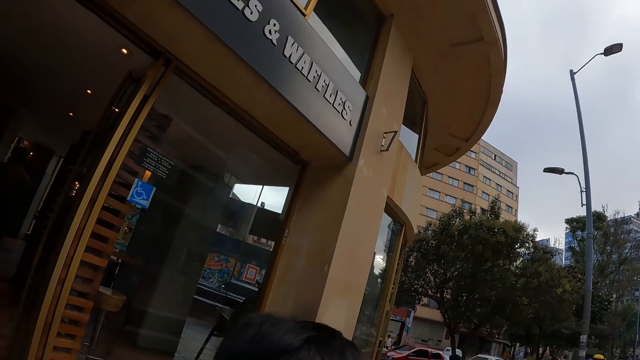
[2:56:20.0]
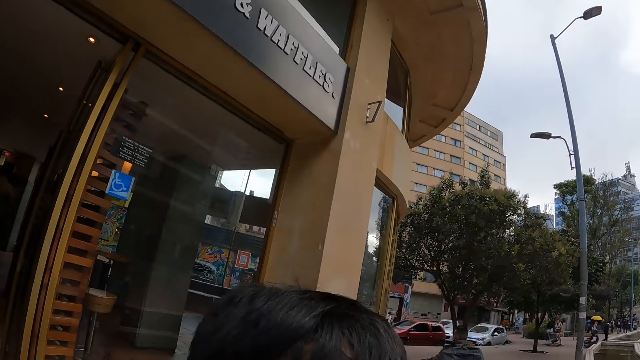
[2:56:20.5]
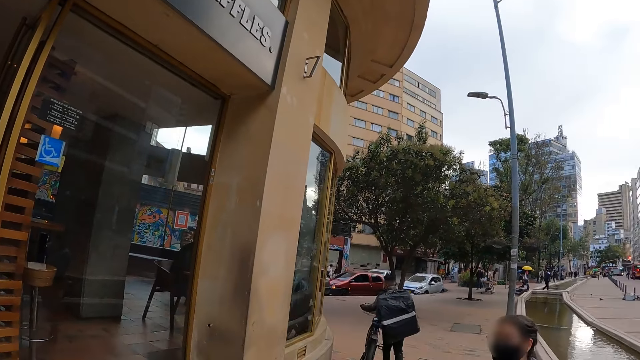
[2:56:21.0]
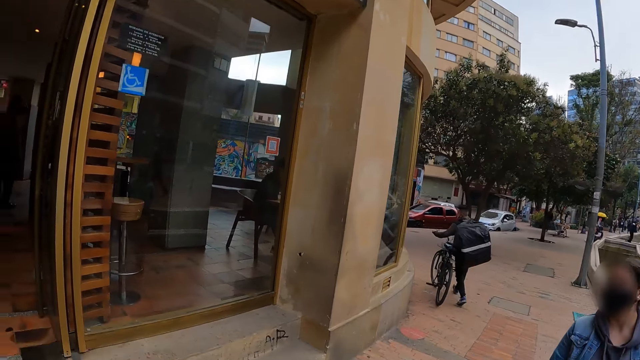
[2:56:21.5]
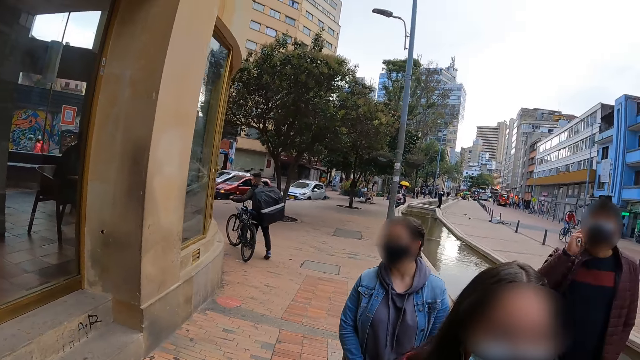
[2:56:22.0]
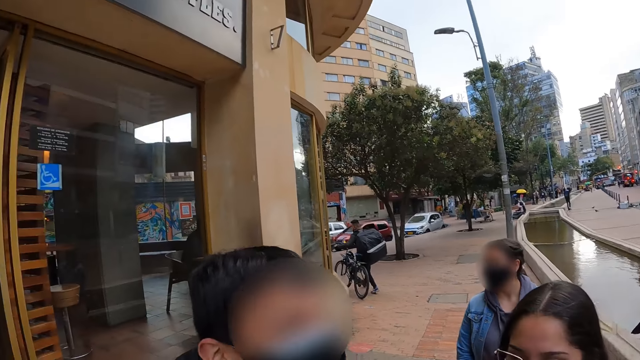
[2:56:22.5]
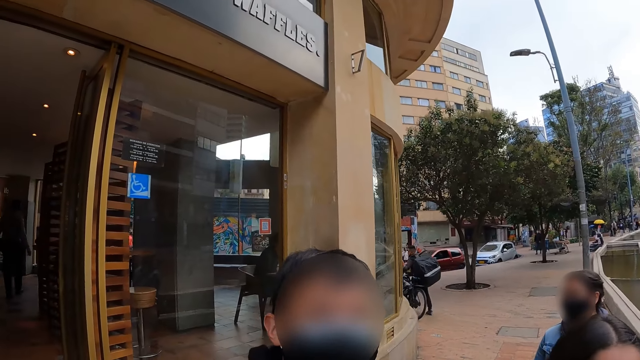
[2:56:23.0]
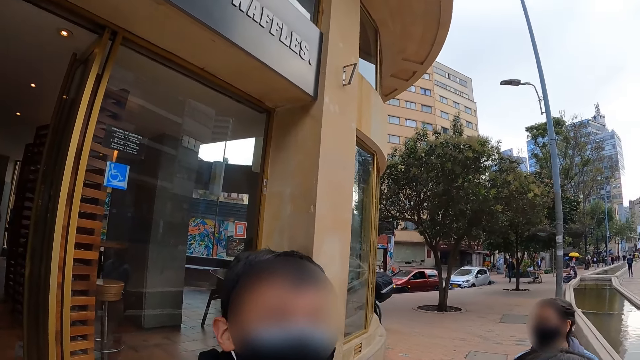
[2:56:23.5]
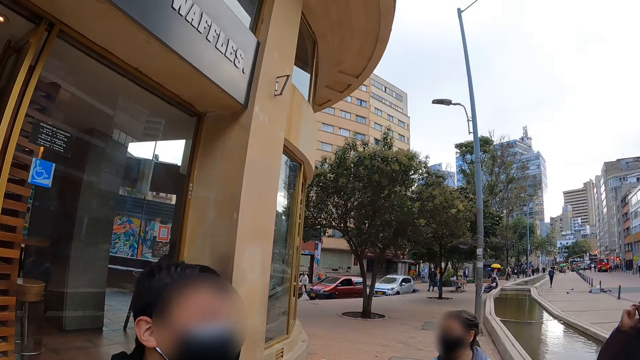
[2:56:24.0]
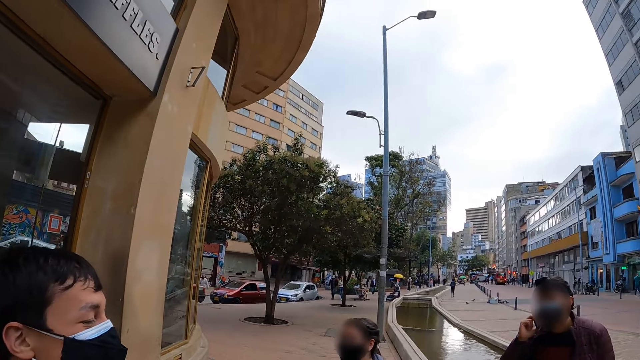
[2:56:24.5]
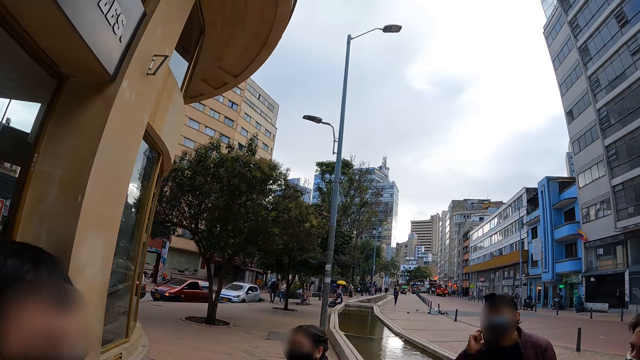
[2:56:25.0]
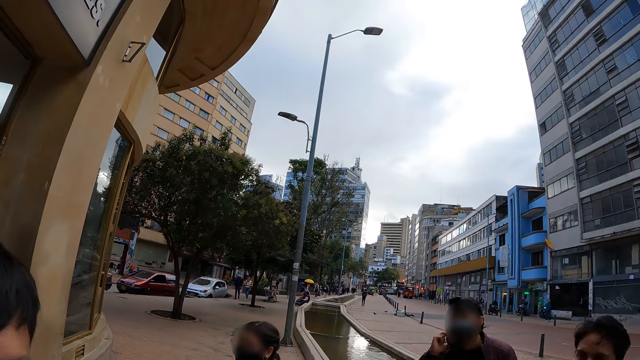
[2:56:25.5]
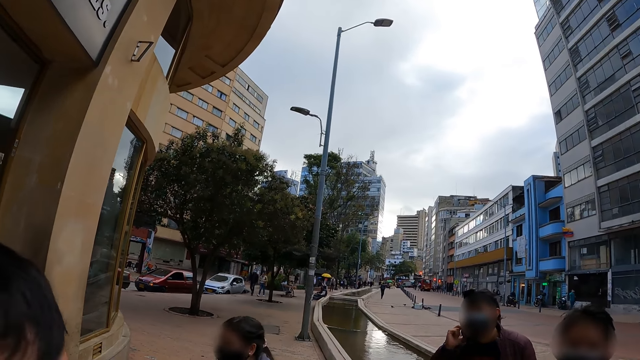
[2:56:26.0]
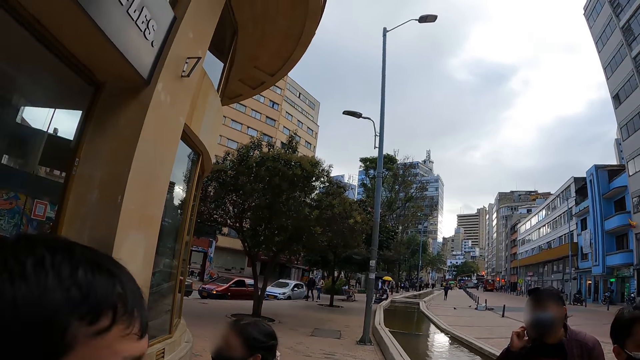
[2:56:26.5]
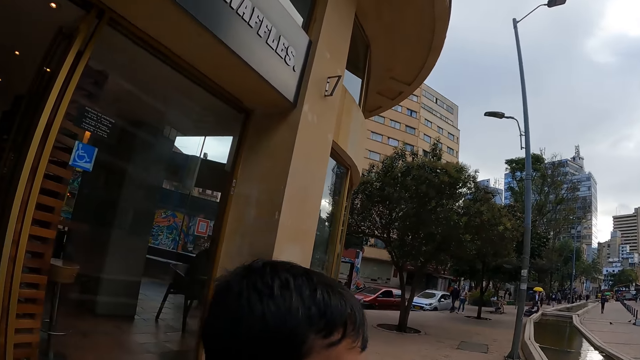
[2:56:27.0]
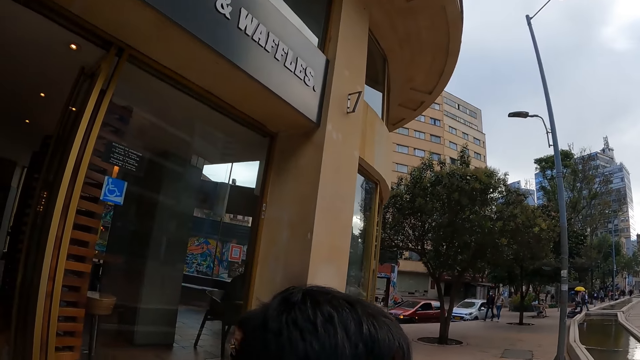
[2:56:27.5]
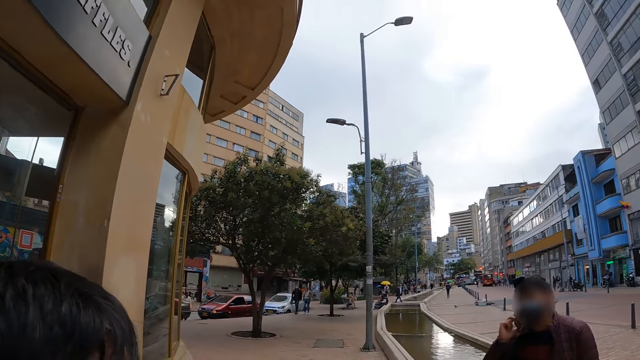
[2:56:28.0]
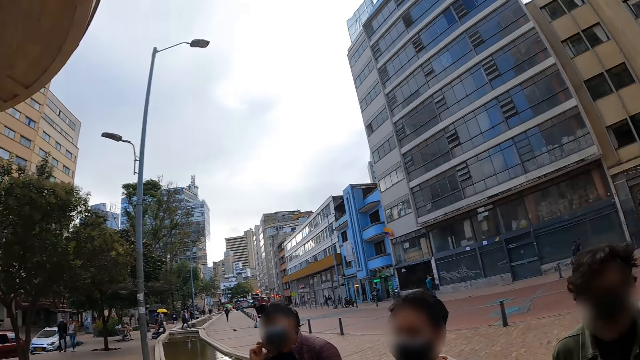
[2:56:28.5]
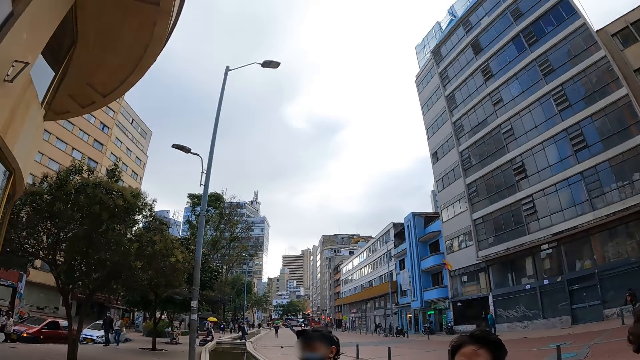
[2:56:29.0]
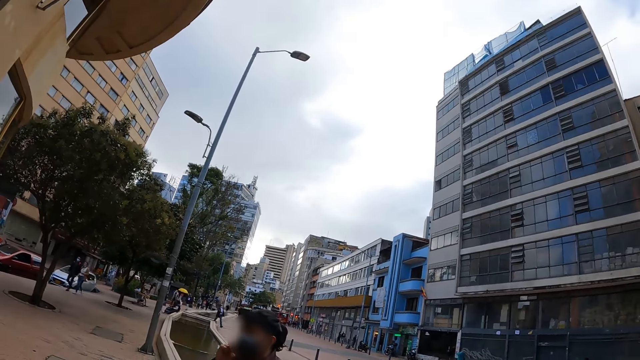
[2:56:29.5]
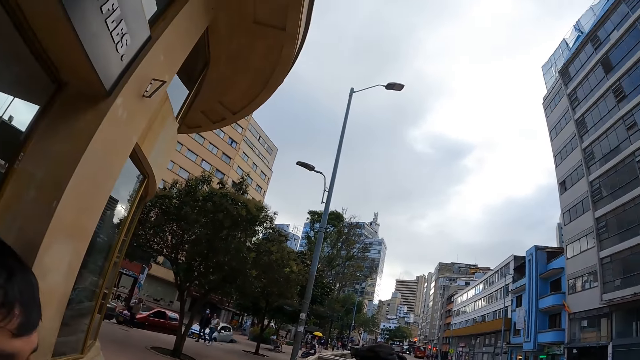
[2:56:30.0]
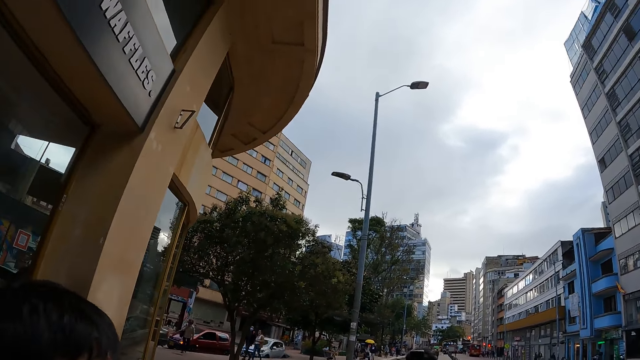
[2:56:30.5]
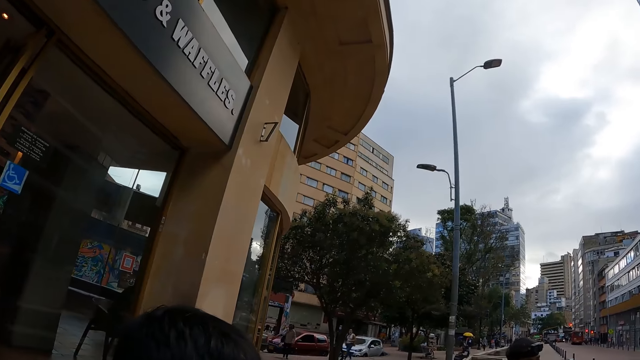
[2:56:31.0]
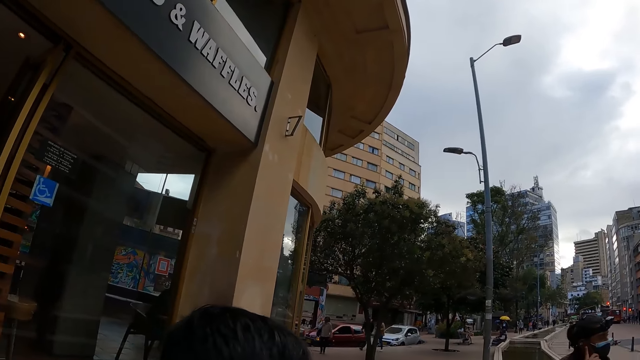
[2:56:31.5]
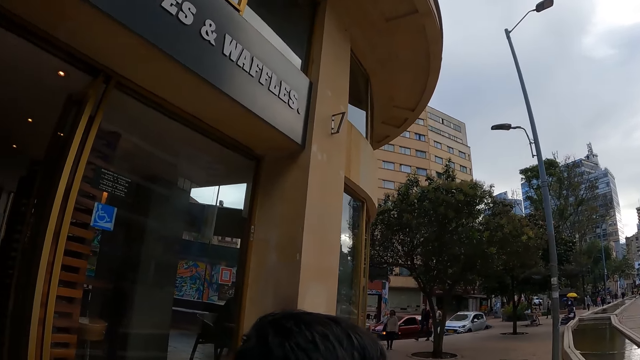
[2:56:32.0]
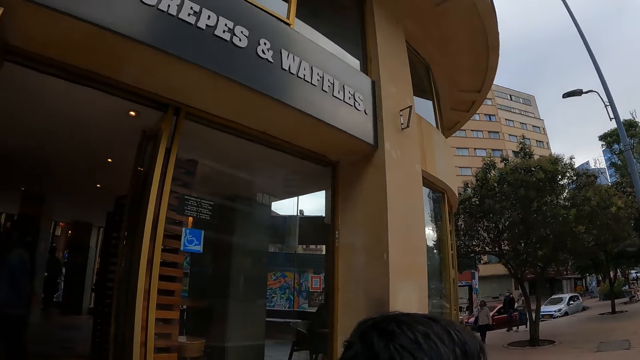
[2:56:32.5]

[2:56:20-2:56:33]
The camera wearer dialogues with a person. They look around.

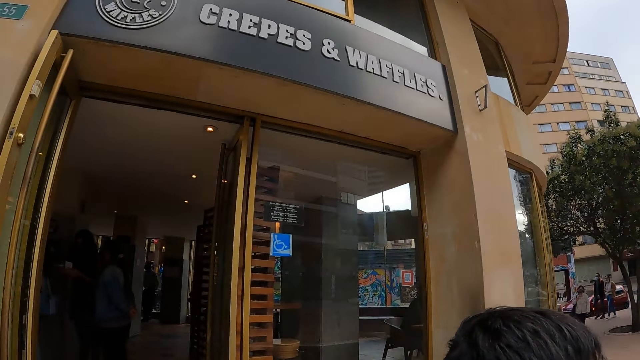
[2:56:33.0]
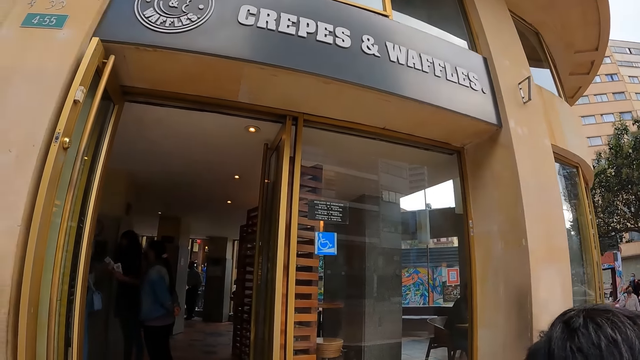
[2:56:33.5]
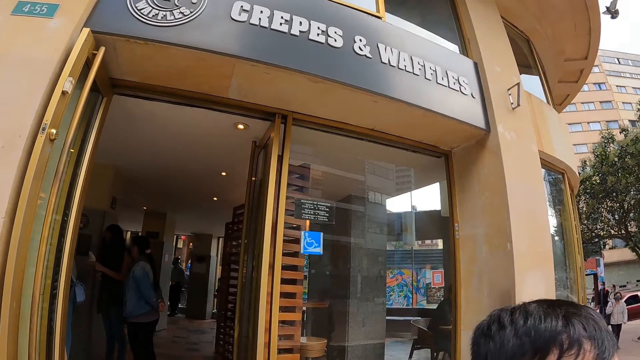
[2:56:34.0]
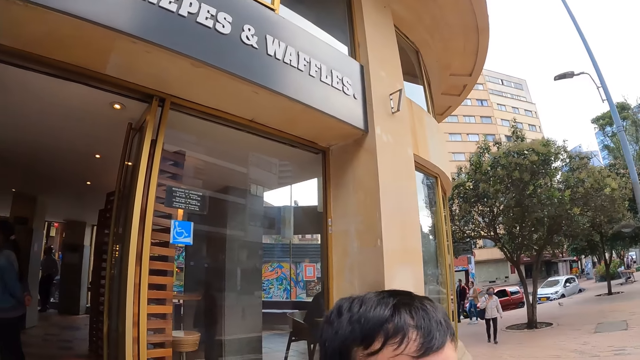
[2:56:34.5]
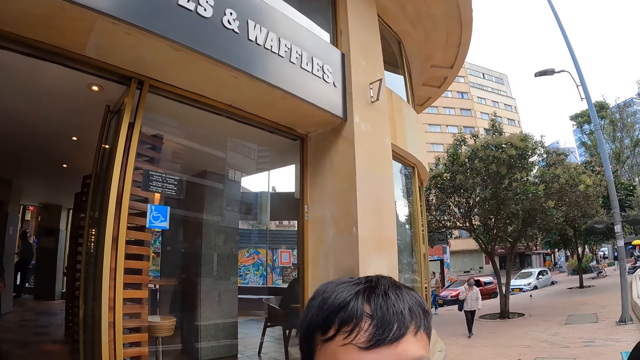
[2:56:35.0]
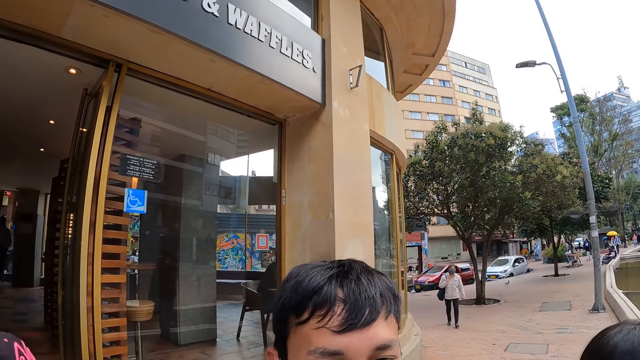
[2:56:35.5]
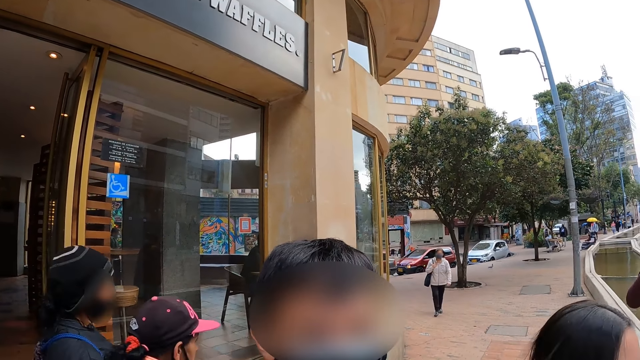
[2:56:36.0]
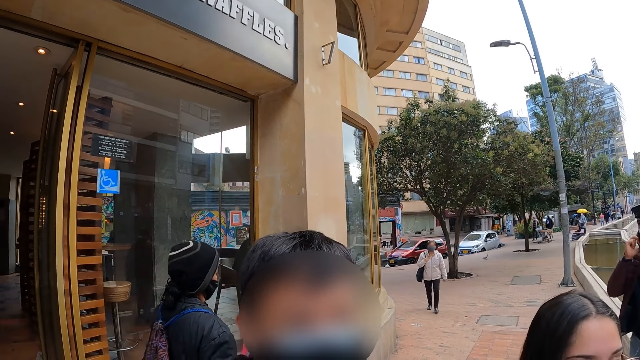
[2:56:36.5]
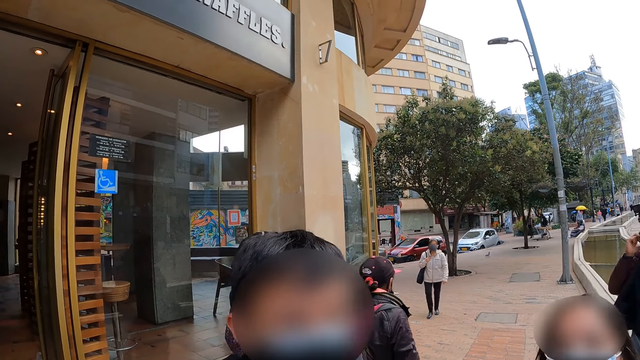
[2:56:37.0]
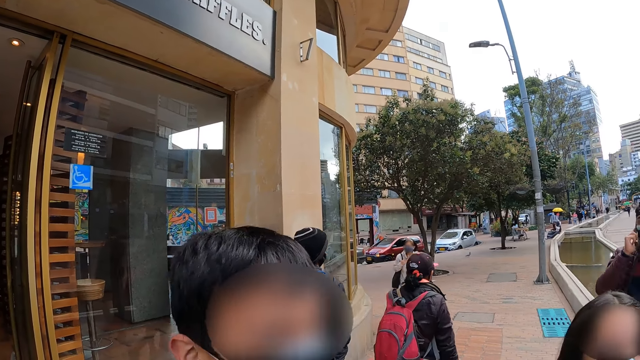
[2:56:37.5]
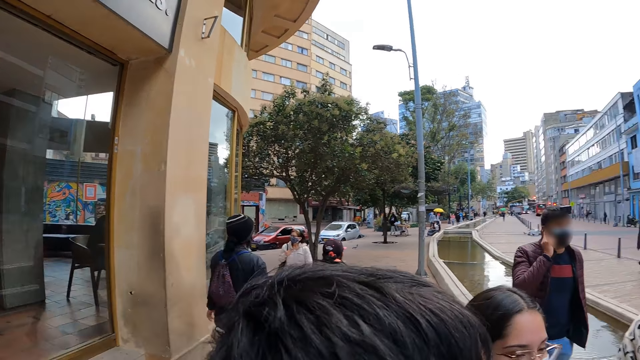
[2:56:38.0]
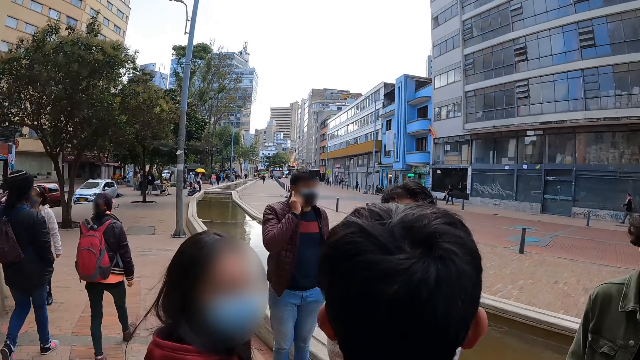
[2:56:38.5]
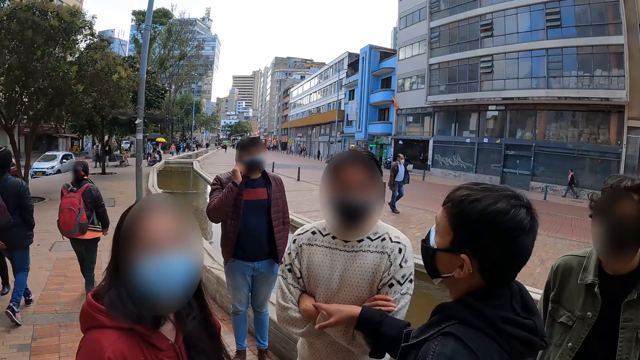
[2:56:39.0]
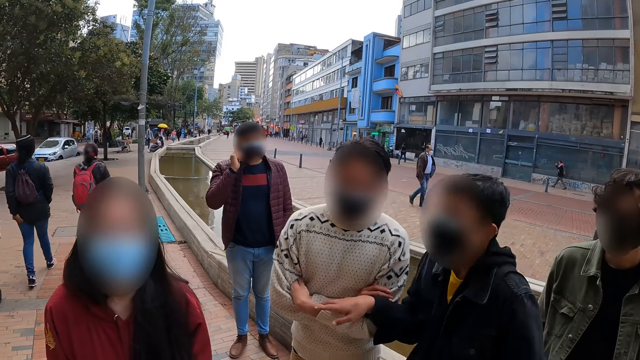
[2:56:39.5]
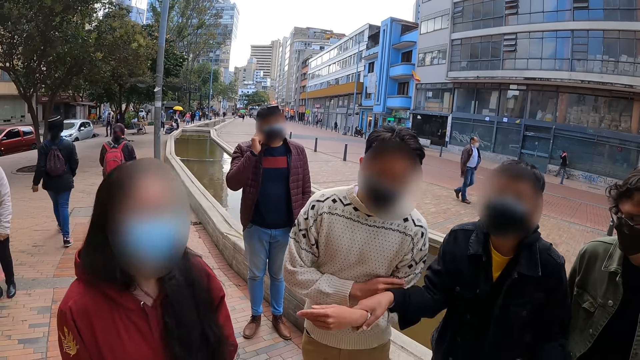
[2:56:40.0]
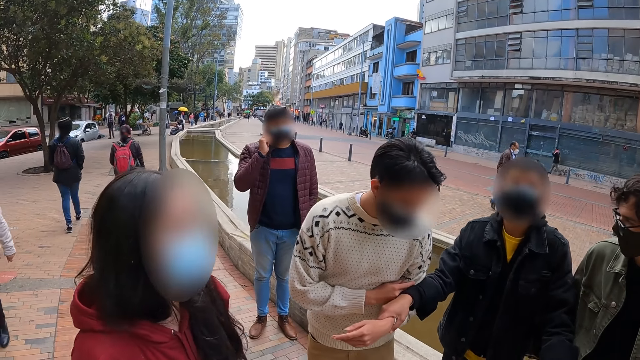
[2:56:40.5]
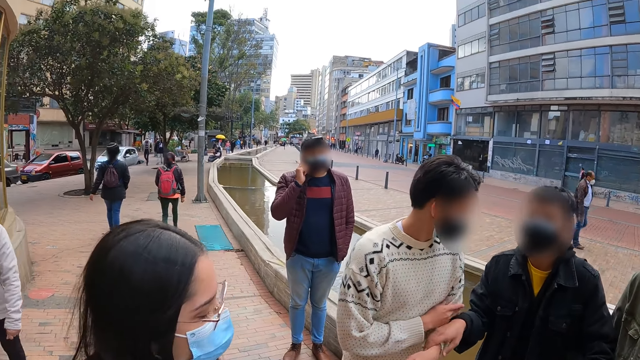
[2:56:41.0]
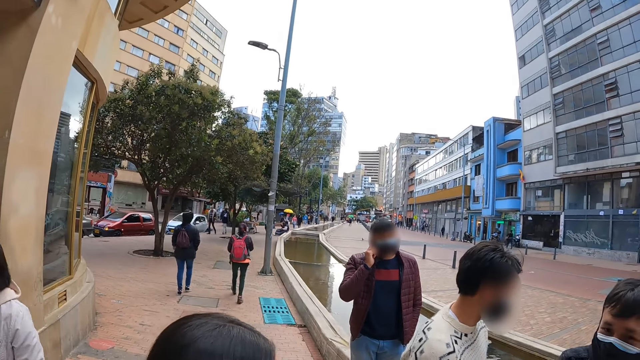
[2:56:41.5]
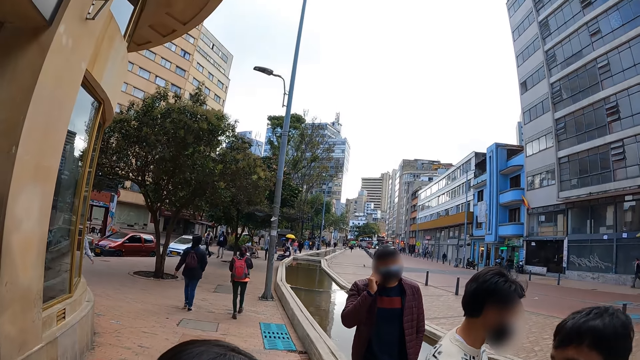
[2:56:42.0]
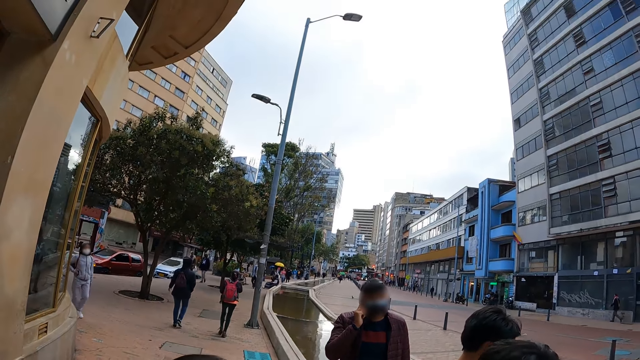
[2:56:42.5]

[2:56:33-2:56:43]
The camera wearer stares at the building.
